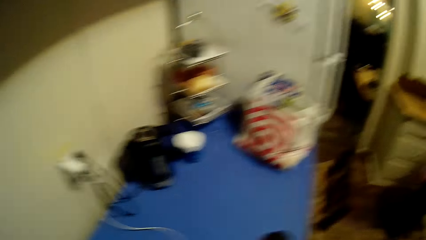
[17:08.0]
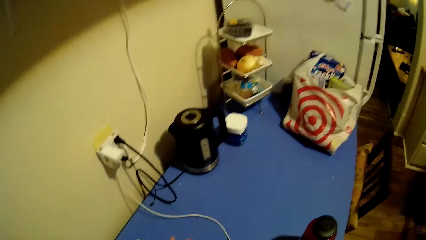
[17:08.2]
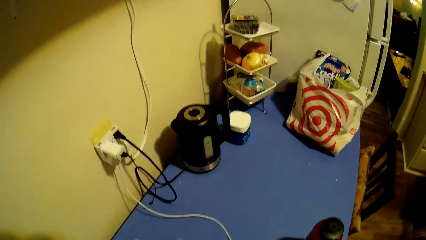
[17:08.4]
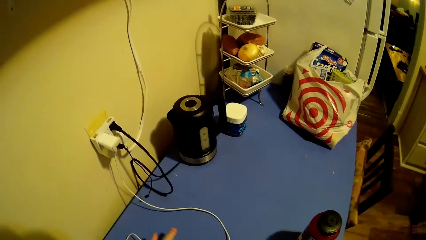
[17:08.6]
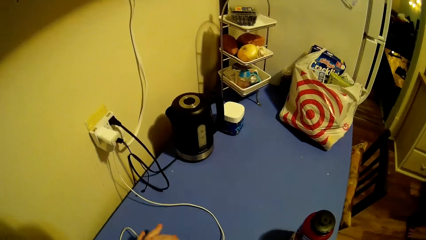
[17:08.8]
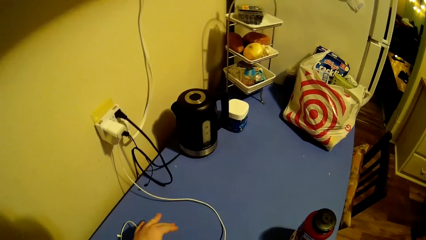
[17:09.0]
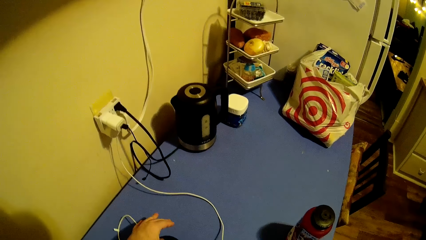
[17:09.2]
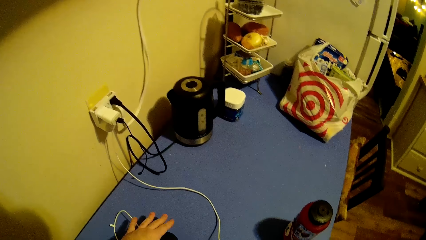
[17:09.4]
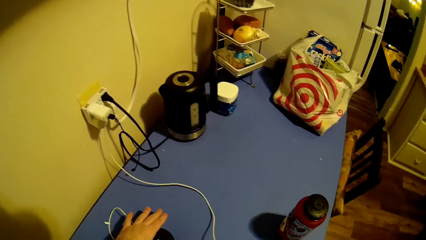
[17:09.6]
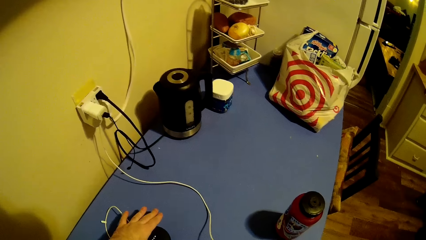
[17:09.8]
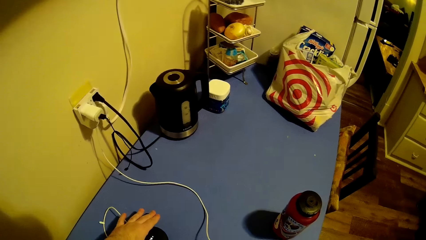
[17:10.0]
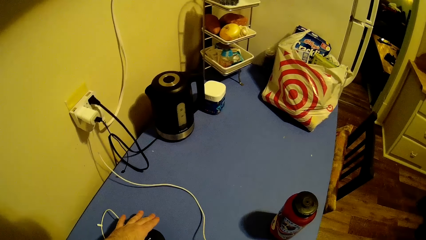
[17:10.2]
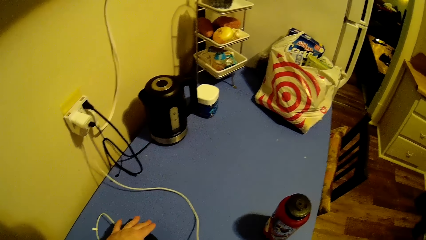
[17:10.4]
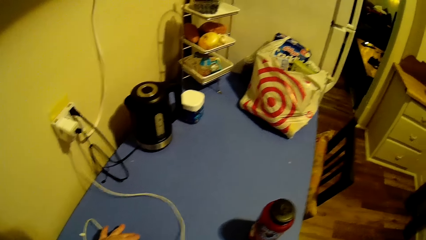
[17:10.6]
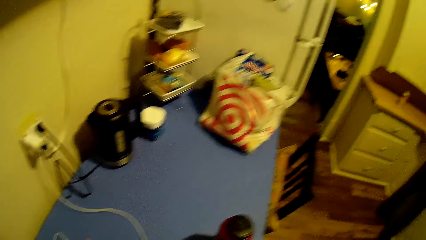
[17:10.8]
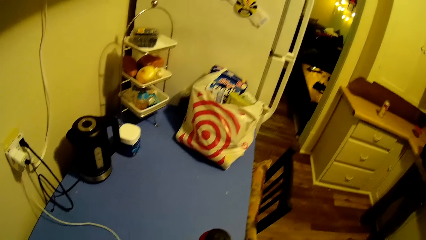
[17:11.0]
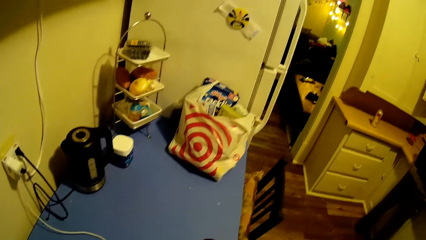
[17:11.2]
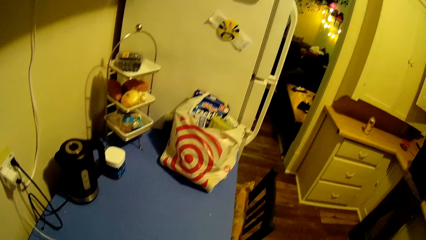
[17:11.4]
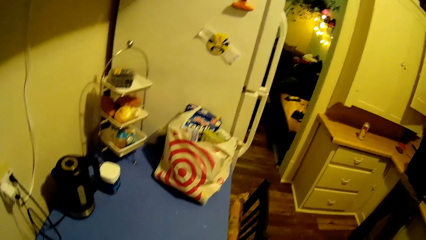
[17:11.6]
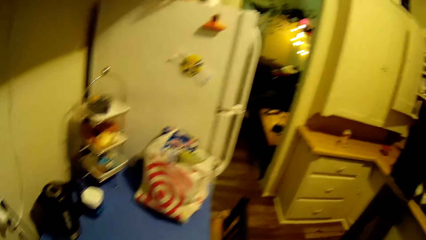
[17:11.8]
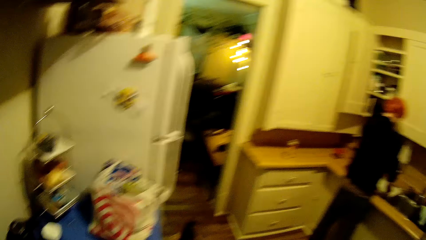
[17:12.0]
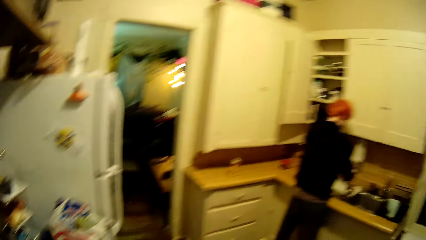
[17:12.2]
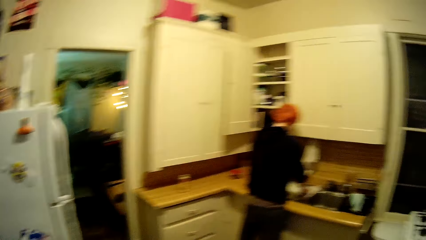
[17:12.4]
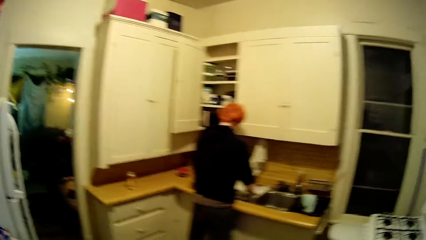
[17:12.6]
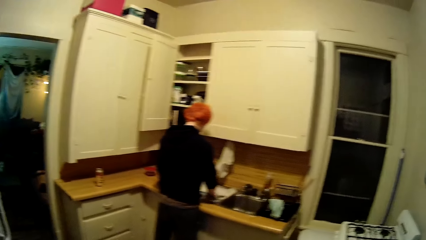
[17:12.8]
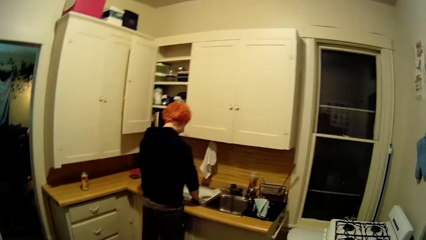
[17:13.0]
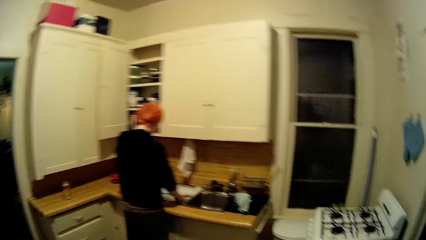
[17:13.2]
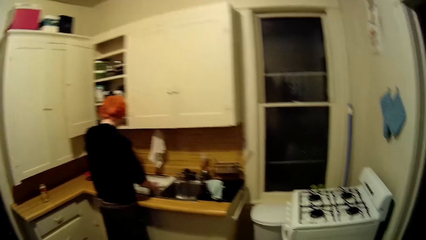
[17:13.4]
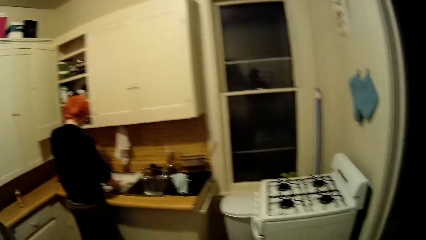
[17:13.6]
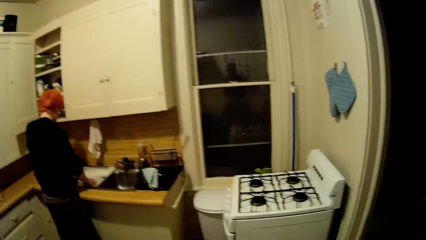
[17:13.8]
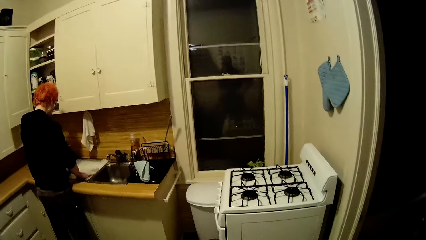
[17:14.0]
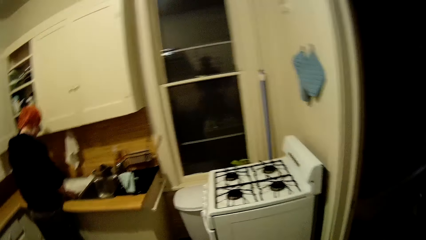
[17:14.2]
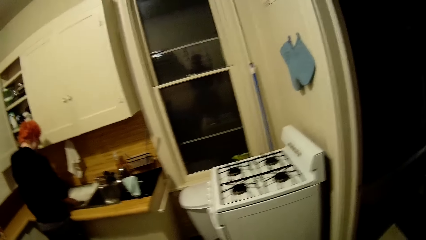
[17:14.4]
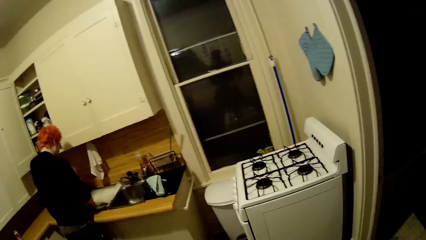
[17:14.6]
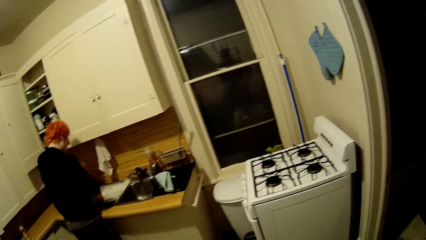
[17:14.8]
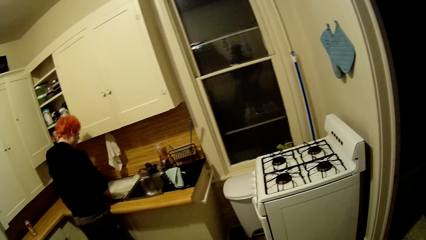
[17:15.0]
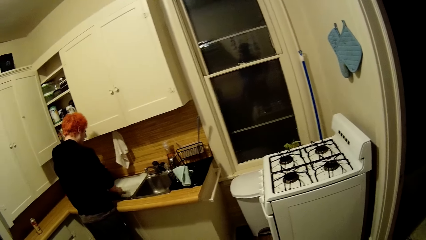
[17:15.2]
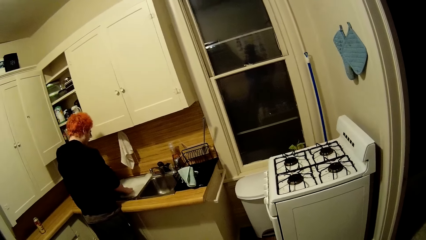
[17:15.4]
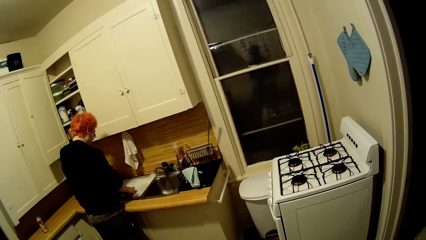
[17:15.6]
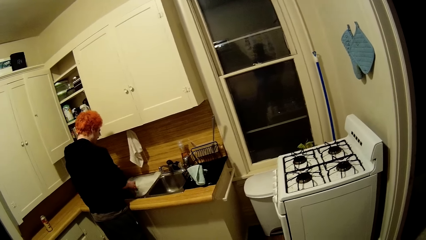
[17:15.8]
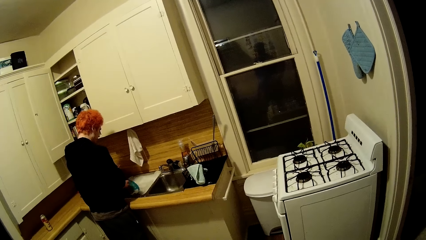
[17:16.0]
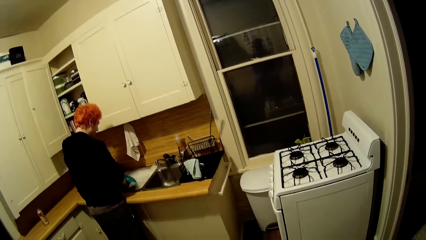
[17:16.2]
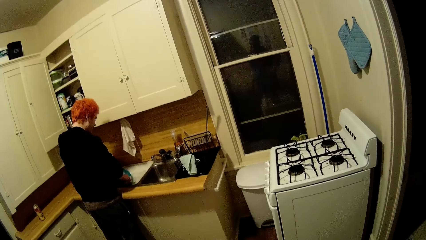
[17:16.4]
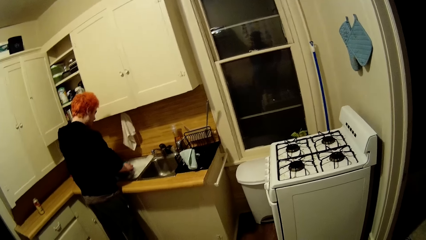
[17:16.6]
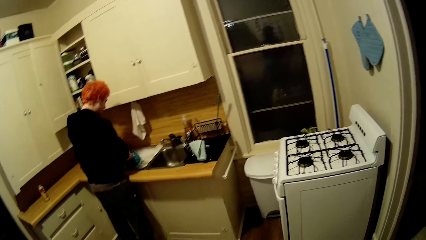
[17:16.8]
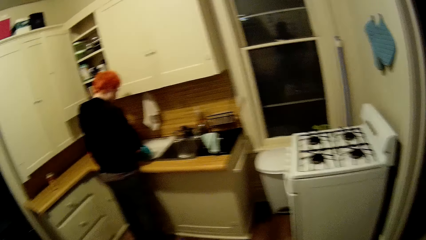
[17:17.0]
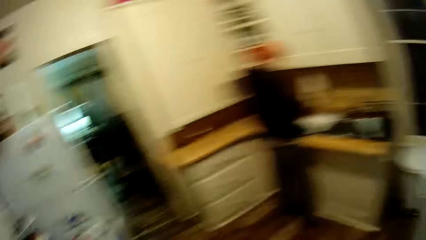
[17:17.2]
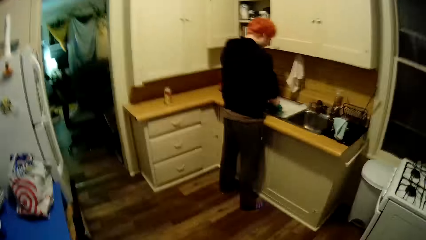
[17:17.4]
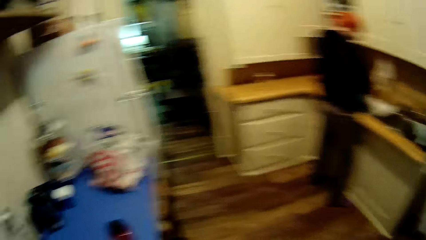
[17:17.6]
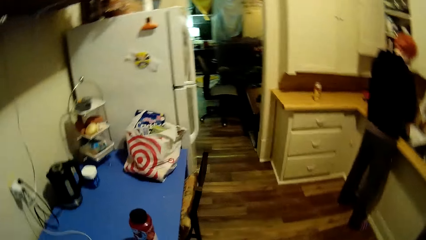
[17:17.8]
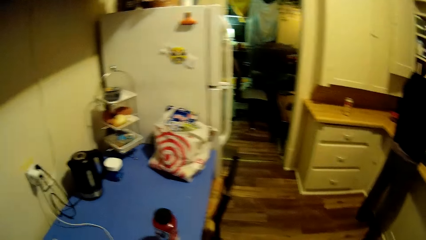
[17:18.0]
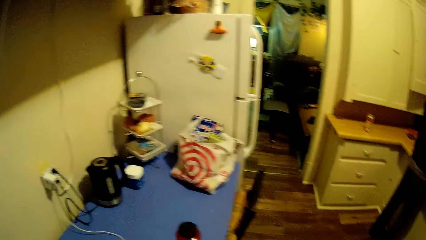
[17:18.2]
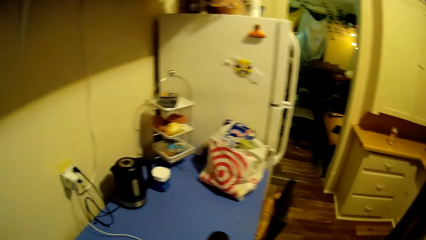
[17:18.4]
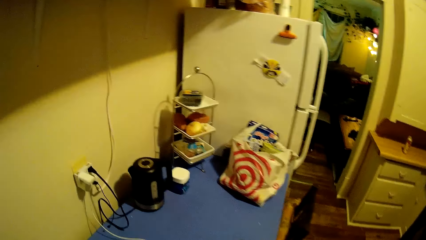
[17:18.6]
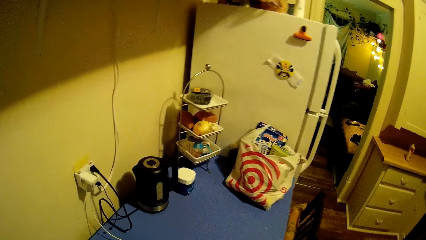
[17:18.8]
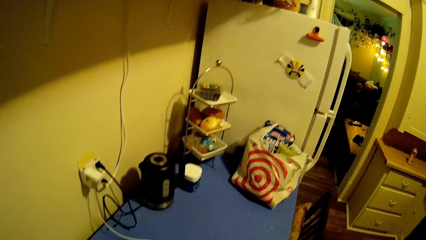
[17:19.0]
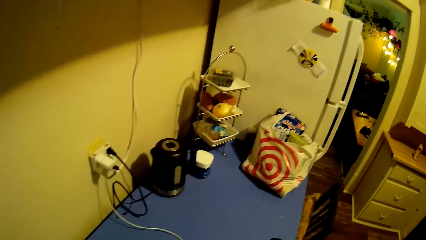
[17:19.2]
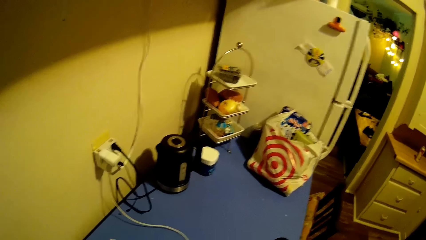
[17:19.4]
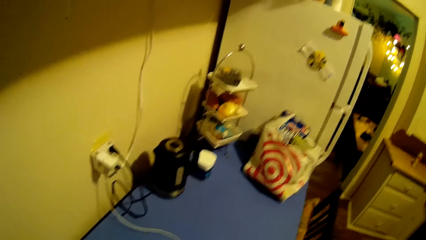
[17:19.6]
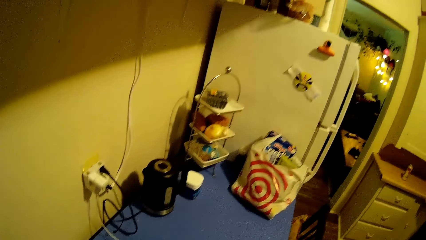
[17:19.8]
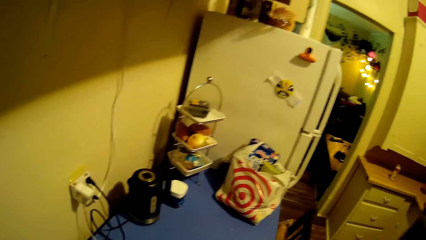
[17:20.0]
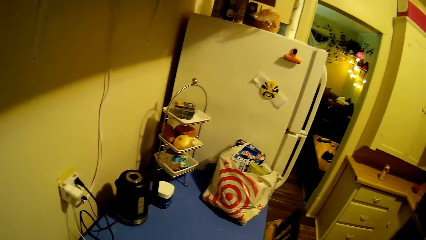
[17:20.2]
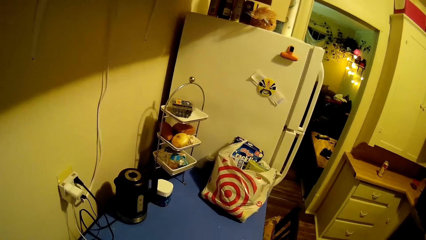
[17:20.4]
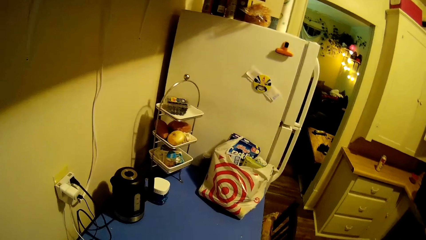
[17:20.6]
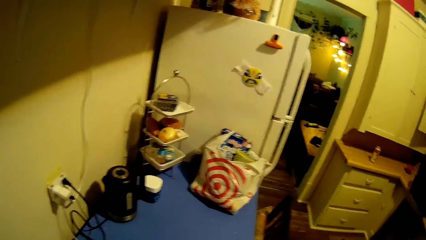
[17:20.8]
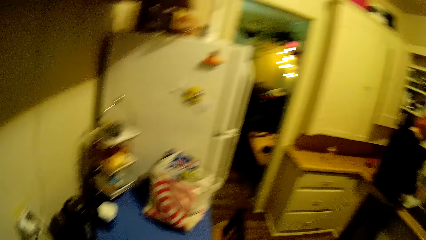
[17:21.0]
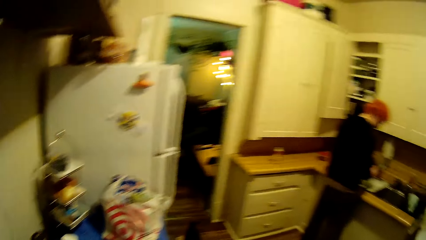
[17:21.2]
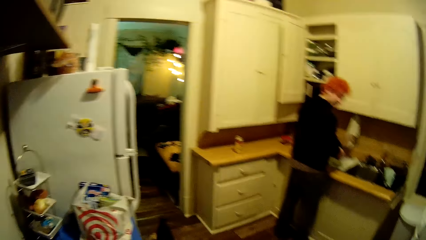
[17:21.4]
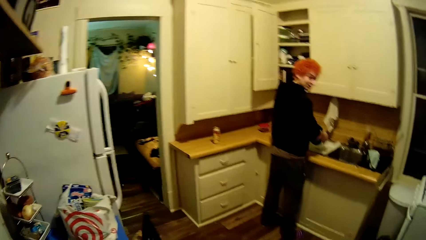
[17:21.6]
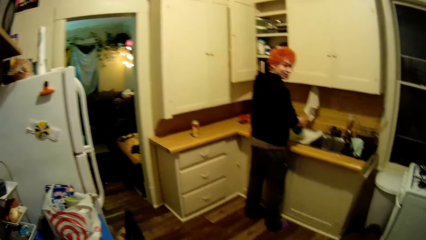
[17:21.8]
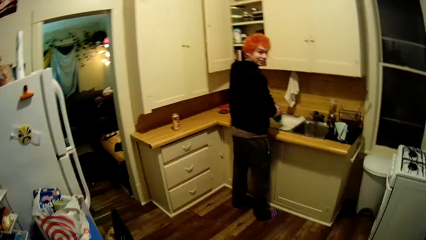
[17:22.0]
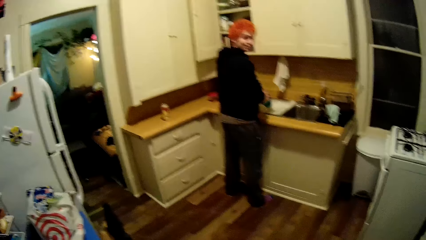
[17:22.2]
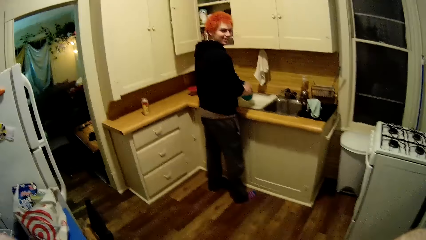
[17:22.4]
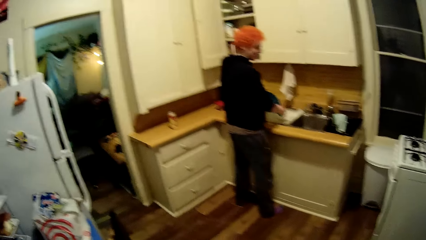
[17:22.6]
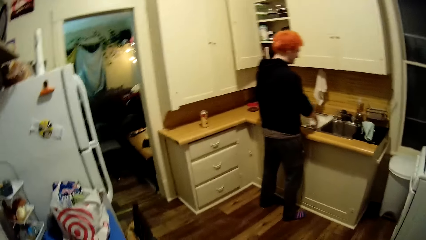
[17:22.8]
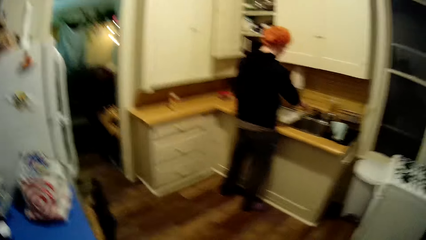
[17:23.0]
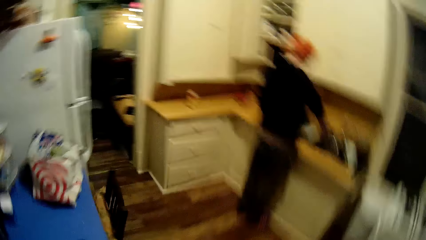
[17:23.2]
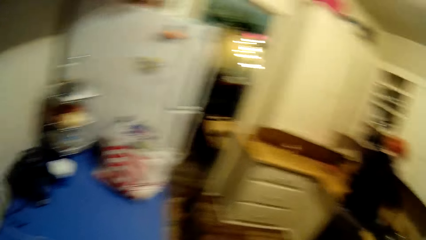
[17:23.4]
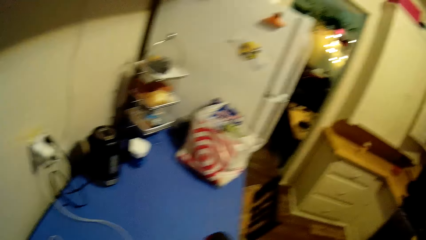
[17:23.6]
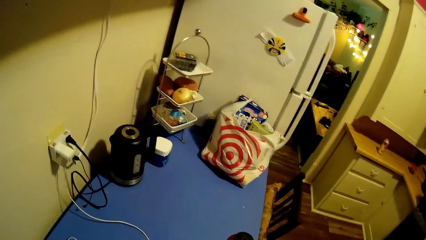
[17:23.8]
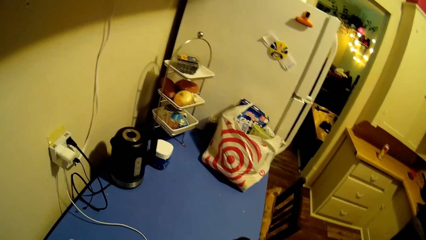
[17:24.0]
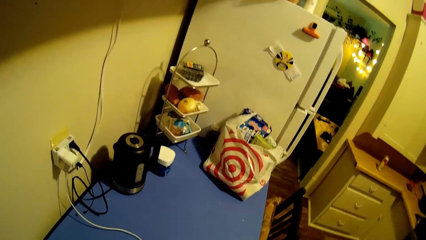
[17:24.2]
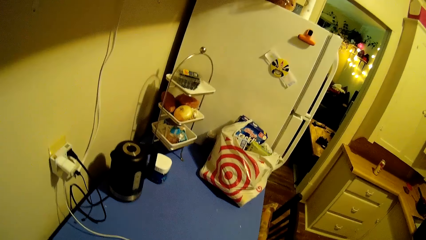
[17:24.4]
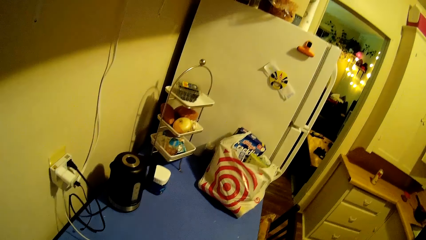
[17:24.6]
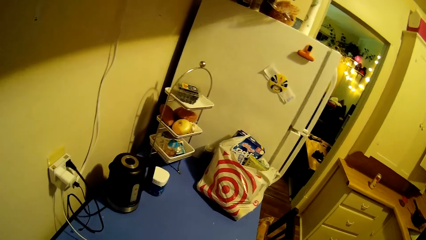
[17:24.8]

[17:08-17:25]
The camera wearer touches his phone. A man washes utensils in the sink. The camera wearer looks around the kitchen.
